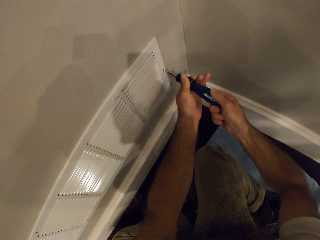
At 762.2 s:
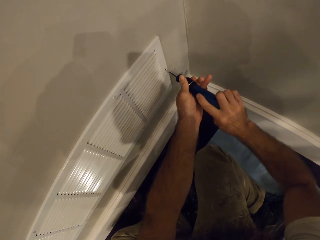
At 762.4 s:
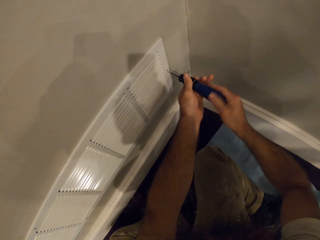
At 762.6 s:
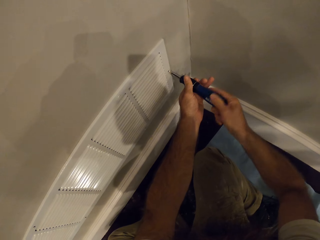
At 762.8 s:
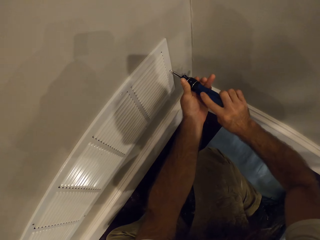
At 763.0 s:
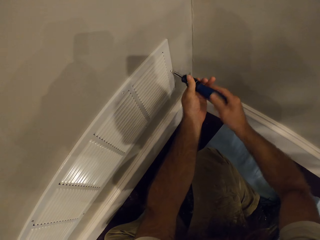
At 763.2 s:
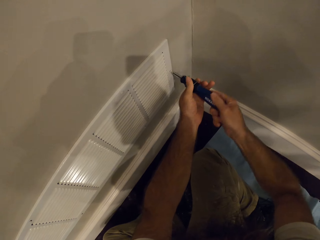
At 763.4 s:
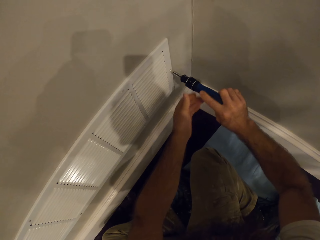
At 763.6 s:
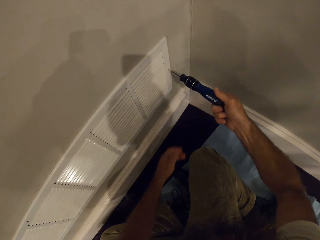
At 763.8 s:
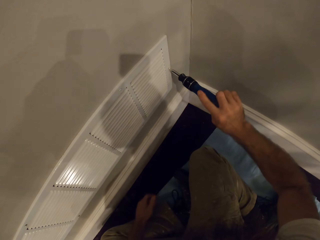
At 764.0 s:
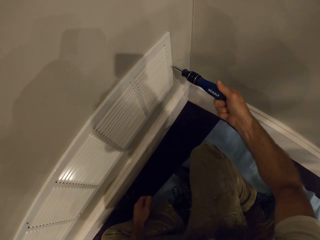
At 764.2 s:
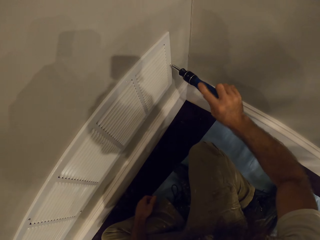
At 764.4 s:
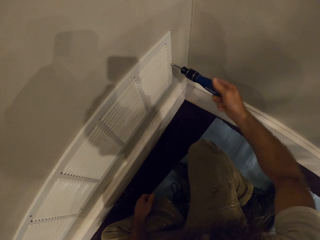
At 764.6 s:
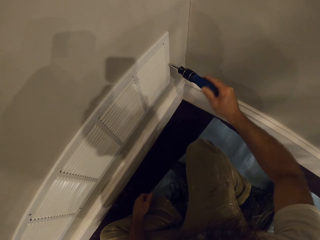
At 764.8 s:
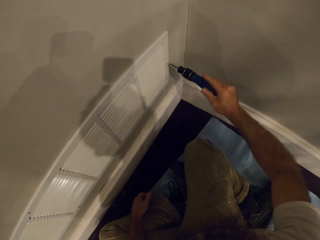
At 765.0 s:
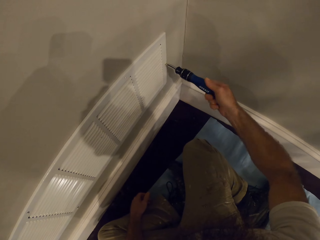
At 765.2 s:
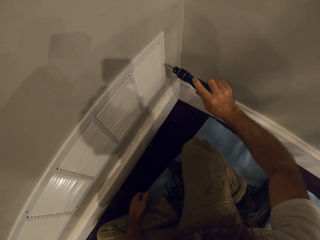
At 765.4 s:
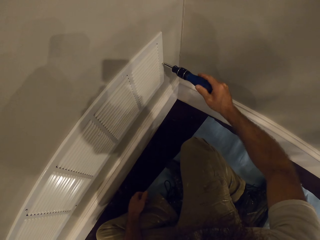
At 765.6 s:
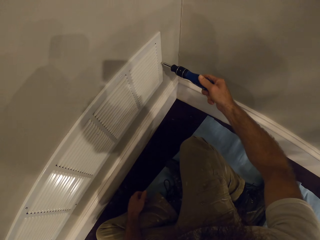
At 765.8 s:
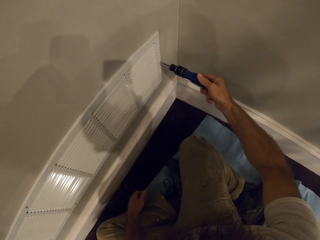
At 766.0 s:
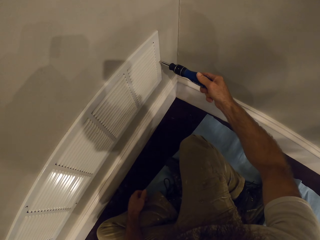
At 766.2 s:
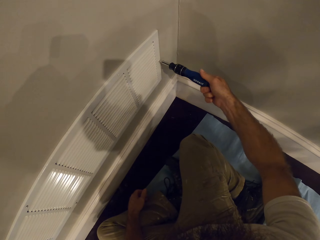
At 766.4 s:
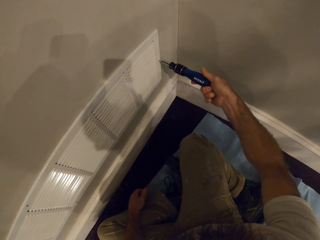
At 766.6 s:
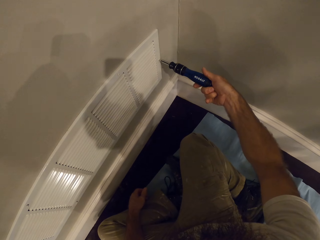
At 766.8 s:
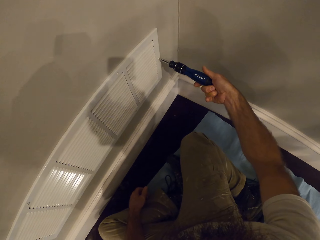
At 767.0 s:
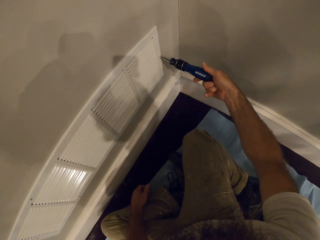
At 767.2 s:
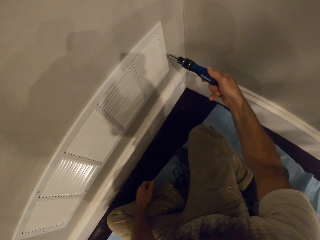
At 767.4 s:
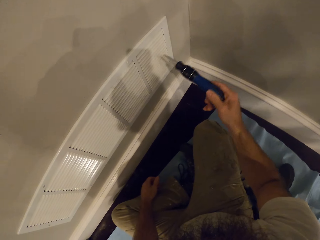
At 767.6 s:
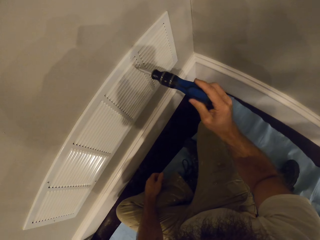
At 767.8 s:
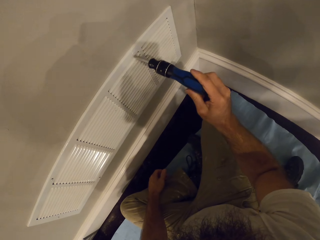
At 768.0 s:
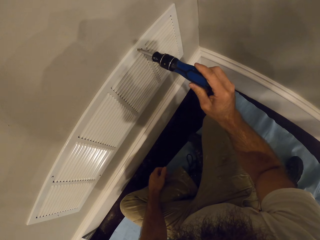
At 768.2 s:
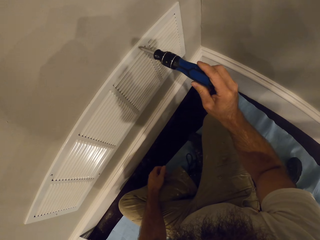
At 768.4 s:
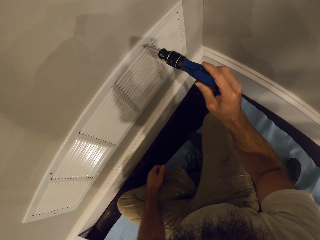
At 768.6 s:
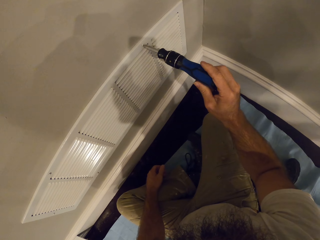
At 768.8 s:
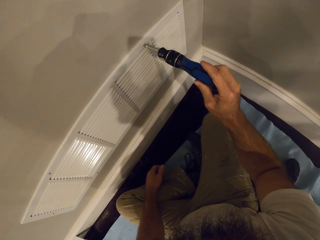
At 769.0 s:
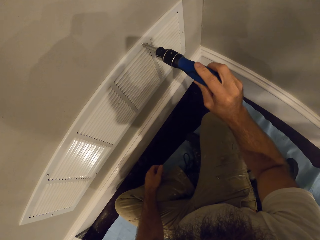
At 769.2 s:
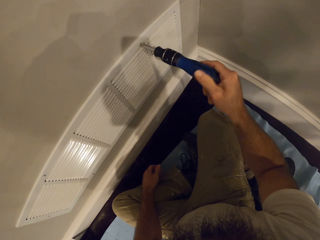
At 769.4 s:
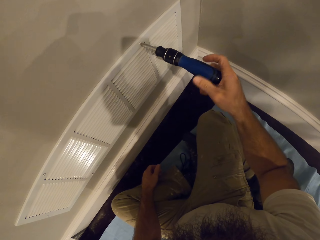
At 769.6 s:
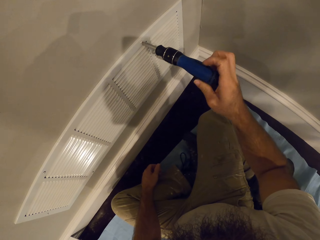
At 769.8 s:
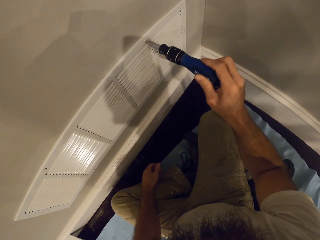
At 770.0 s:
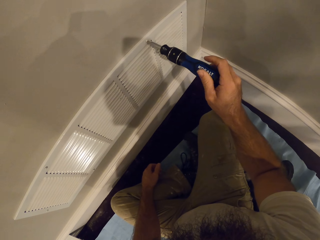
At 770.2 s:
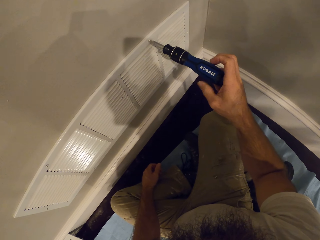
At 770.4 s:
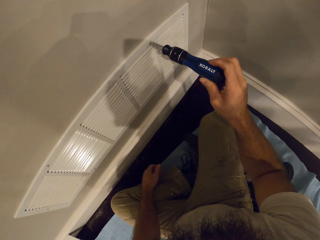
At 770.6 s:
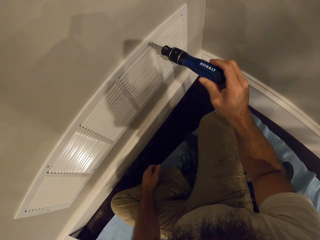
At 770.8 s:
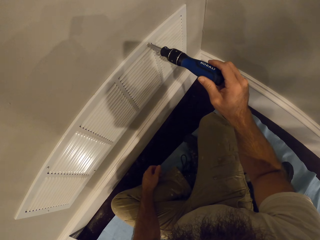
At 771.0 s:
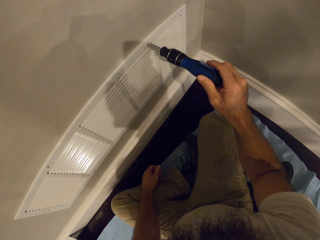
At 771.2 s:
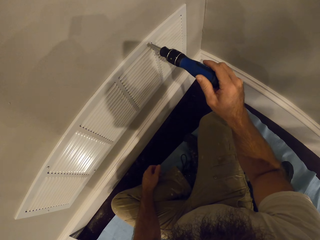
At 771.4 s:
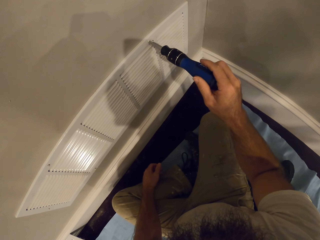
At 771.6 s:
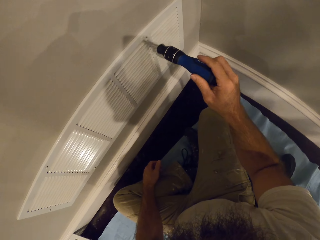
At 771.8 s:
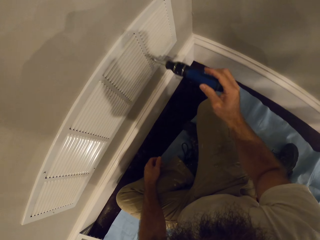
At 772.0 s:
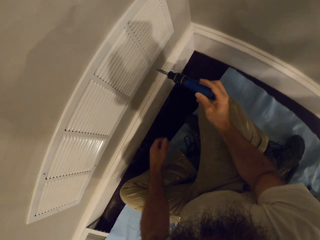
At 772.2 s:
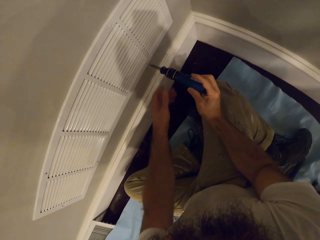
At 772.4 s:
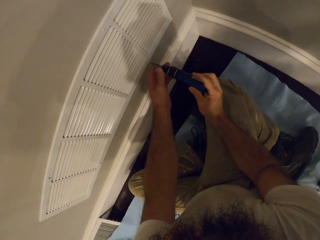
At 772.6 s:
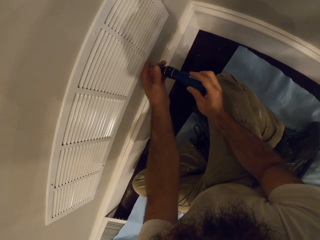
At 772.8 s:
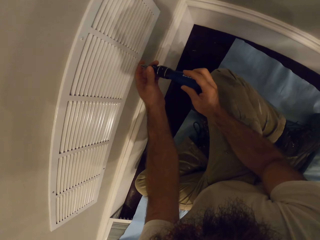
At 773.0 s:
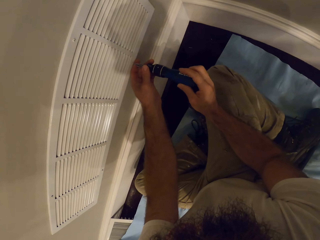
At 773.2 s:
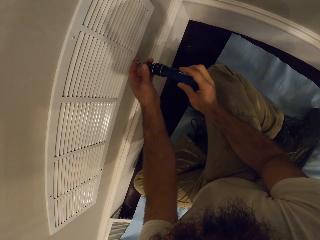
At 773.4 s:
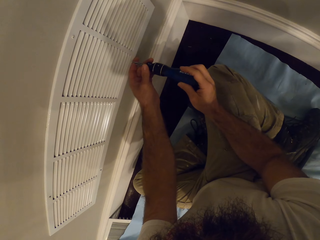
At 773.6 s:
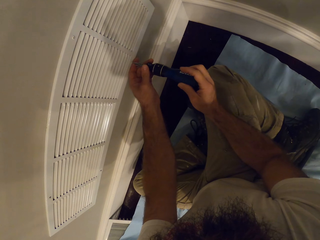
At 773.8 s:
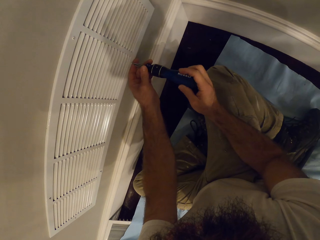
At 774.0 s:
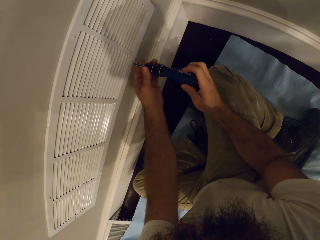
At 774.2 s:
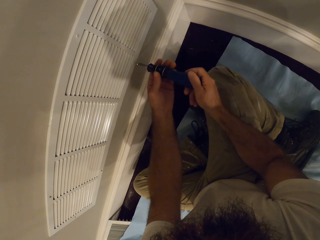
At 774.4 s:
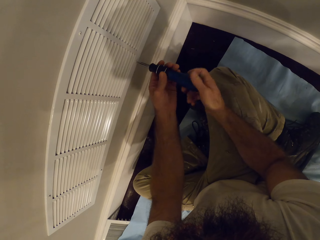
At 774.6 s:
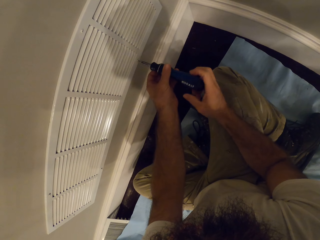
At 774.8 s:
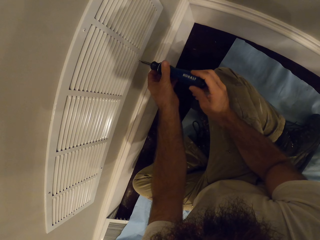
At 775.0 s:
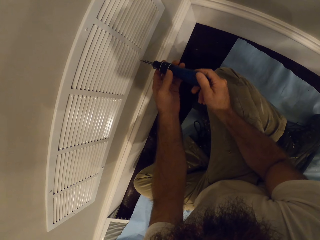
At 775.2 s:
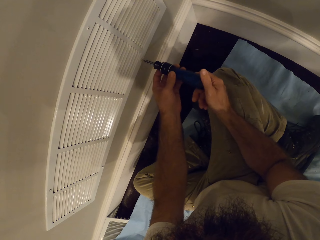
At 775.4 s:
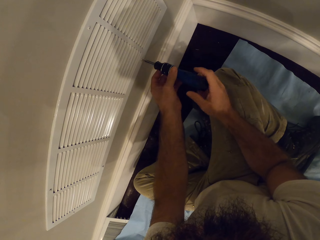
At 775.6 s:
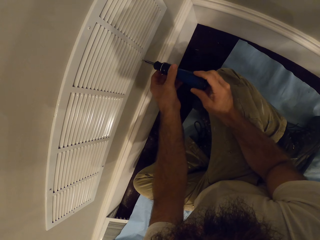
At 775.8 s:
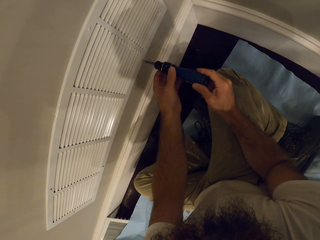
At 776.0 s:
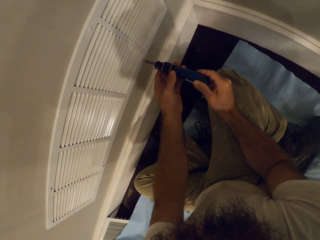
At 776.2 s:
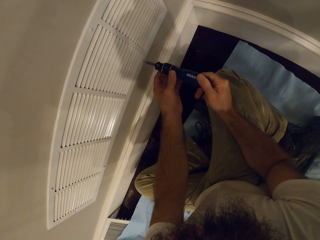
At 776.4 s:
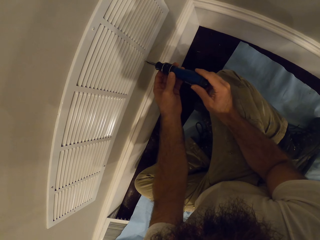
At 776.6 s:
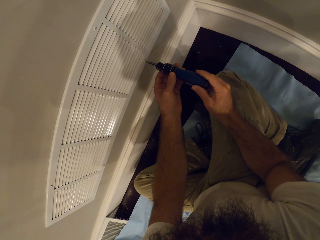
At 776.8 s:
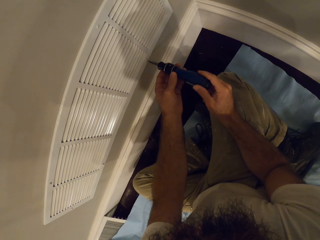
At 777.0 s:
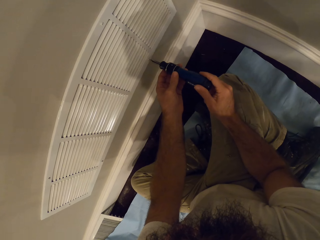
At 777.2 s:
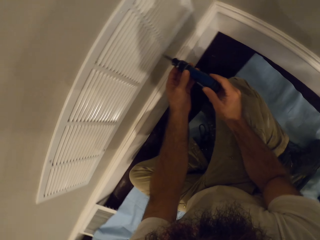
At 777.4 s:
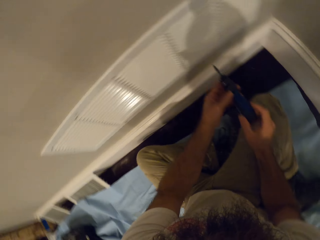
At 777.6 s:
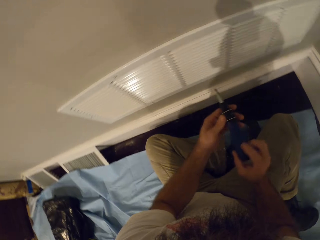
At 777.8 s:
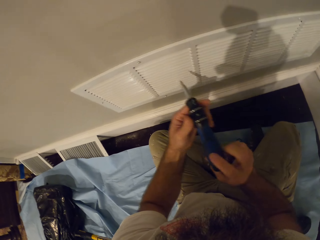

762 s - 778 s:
The camera wearer tightens the screw on the vent grille with the screwdriver in his right hand. He tightens the screws on the vent grille with the screwdriver in both hands.

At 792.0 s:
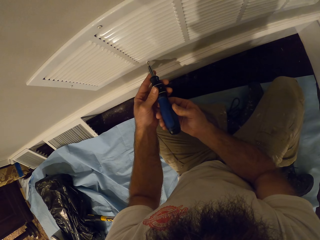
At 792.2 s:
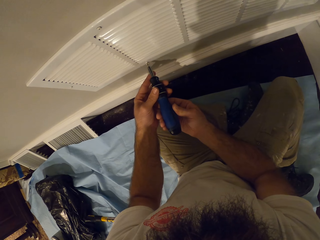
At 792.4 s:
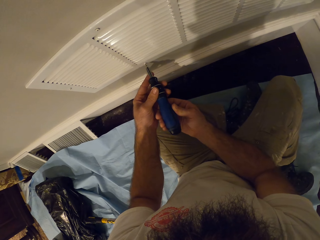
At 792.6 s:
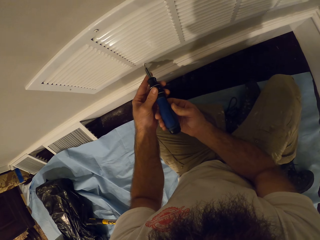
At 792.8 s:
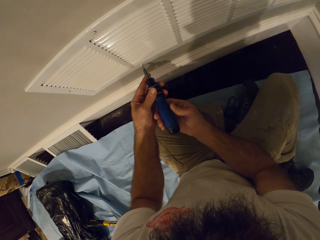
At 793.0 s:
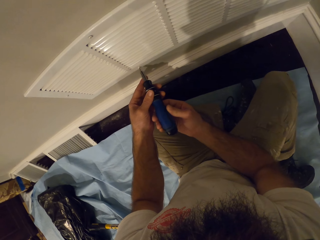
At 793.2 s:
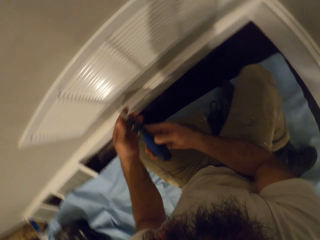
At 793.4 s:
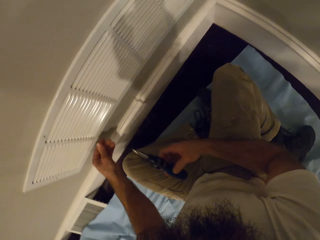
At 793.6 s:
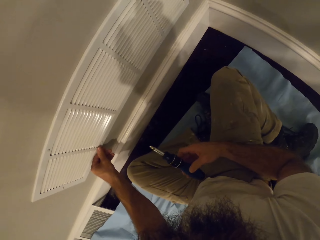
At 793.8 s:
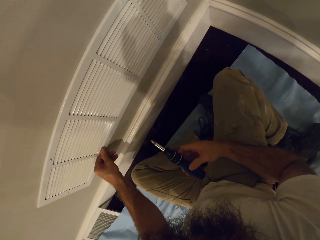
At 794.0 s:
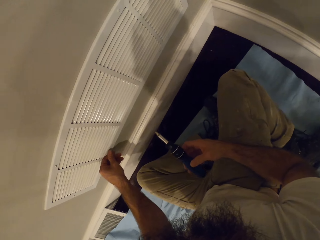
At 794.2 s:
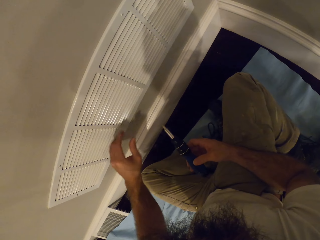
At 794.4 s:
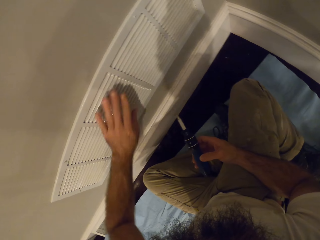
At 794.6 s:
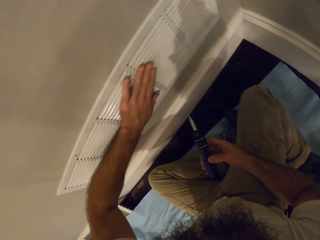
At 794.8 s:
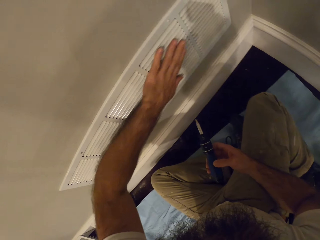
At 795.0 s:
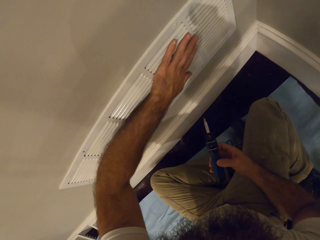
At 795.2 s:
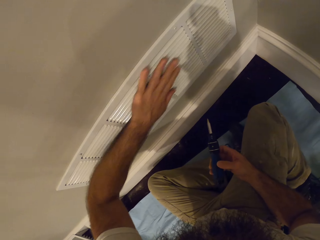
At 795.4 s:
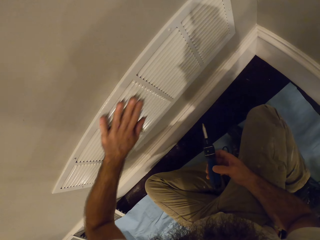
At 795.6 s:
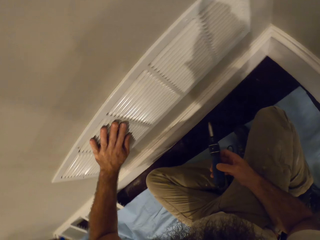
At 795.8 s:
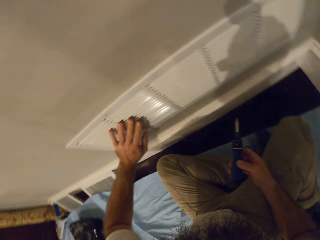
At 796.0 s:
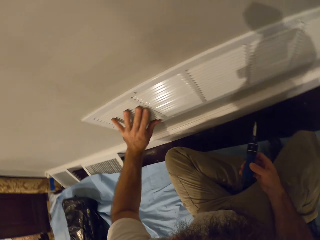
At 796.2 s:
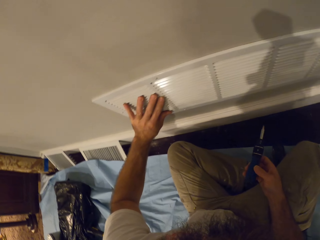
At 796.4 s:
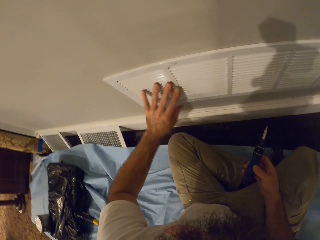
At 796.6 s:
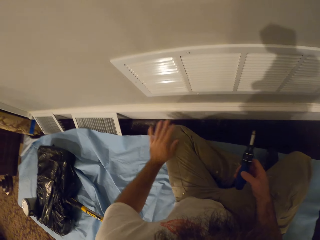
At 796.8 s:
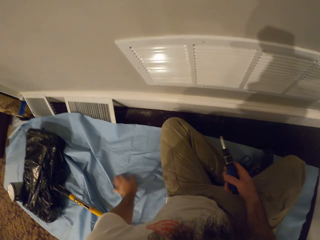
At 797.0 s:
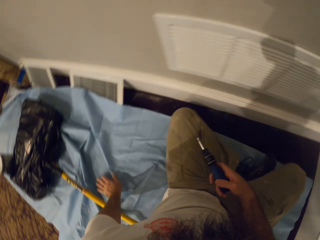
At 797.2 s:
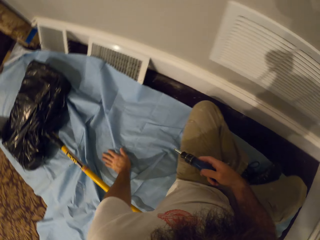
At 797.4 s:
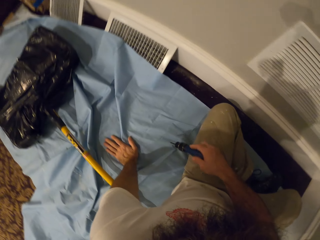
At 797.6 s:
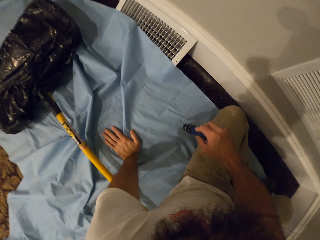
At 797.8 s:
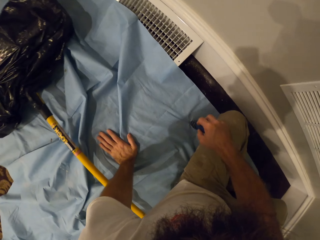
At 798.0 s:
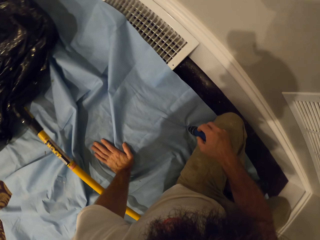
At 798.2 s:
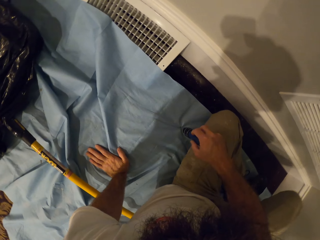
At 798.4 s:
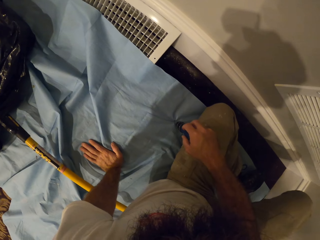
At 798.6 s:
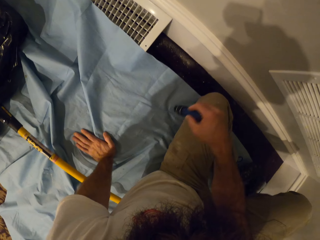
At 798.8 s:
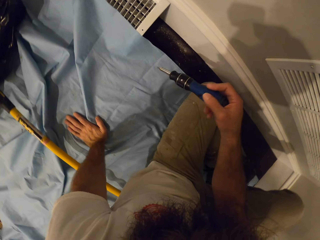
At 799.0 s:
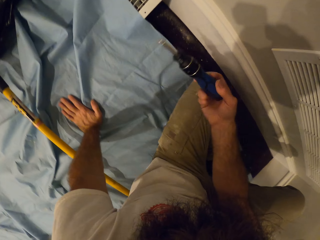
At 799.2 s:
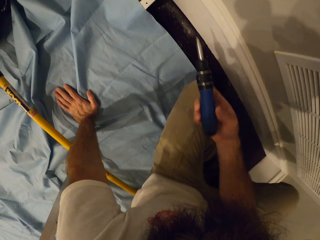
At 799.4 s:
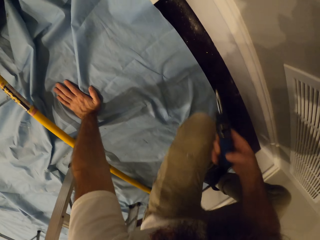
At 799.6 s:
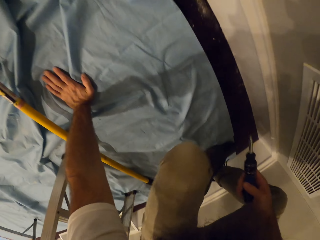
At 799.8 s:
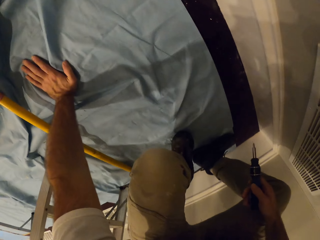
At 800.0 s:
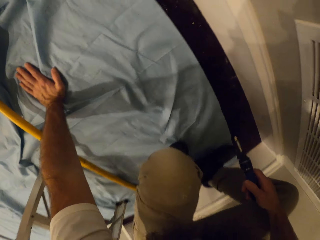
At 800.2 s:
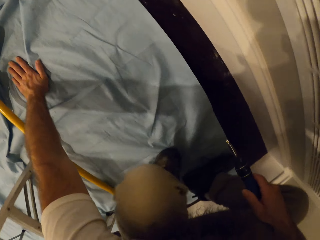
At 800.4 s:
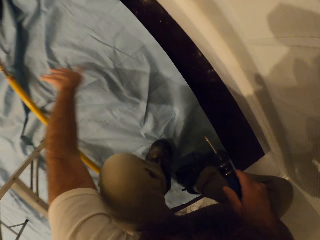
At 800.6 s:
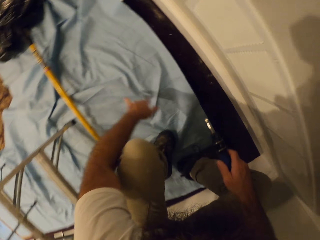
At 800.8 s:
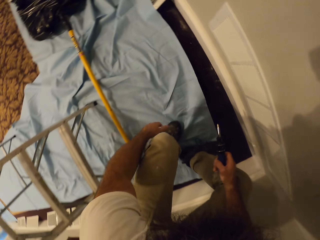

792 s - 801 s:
The camera wearer touches the vent grille on the wall with his left hand. He presses the ventilator with the hand. He places his left hand on the floor in the apartment. He touches the floor with the screwdriver in his right hand. He gets up from the floor in the apartment.
